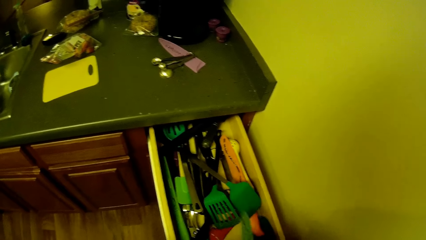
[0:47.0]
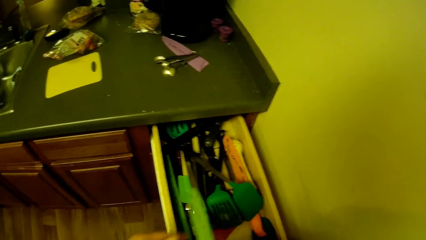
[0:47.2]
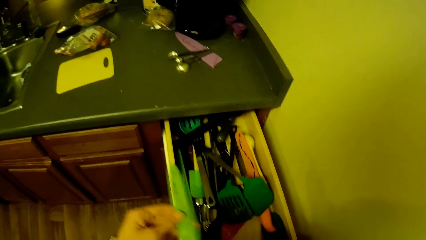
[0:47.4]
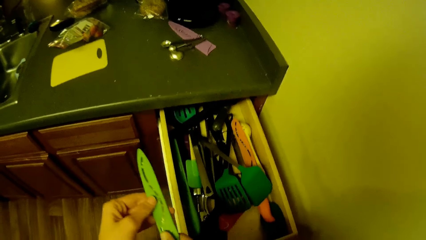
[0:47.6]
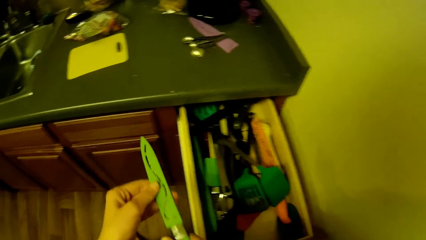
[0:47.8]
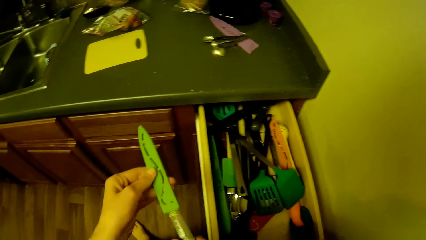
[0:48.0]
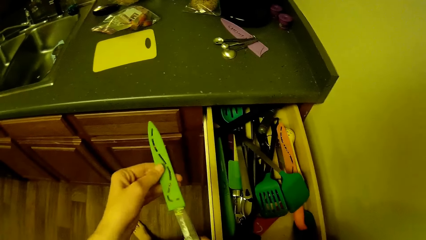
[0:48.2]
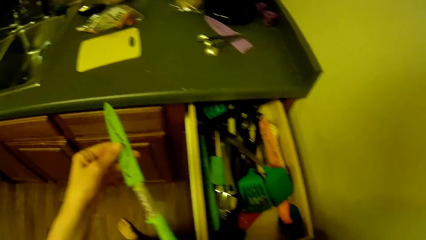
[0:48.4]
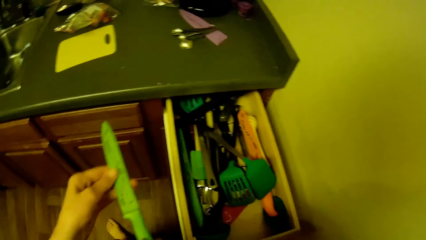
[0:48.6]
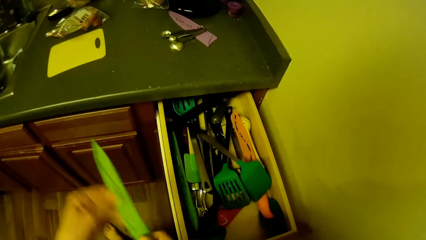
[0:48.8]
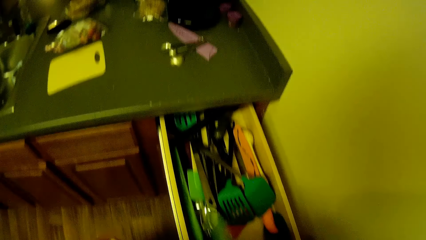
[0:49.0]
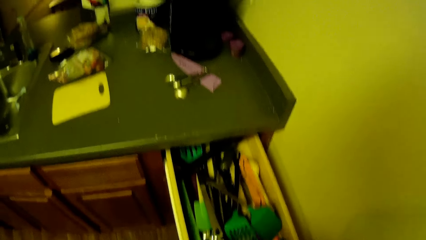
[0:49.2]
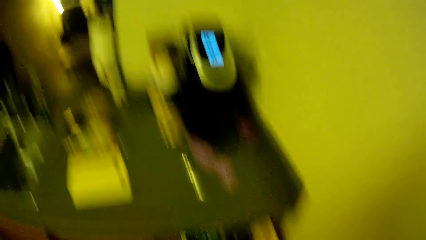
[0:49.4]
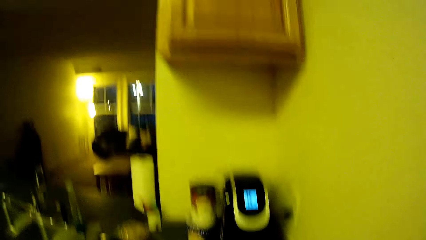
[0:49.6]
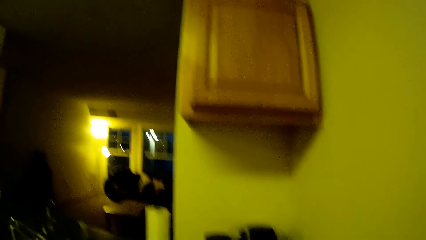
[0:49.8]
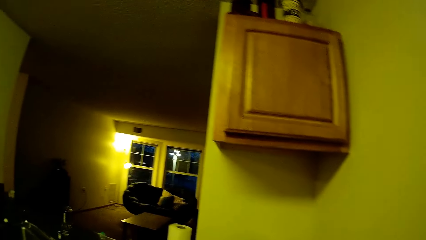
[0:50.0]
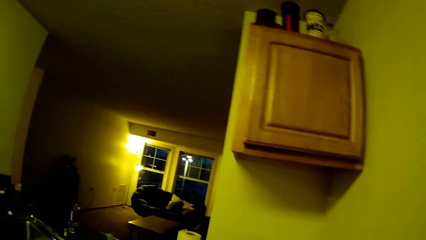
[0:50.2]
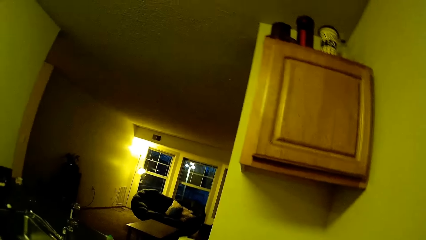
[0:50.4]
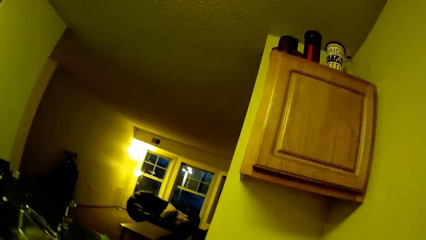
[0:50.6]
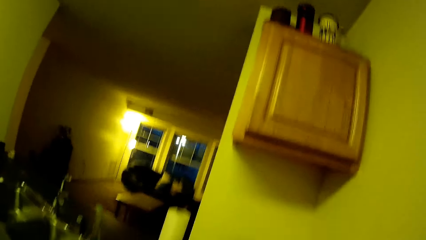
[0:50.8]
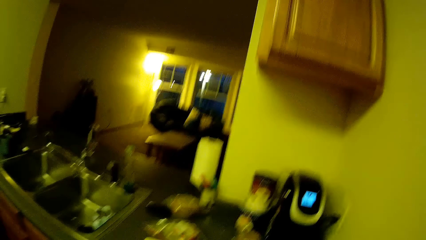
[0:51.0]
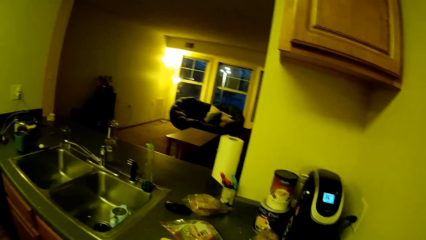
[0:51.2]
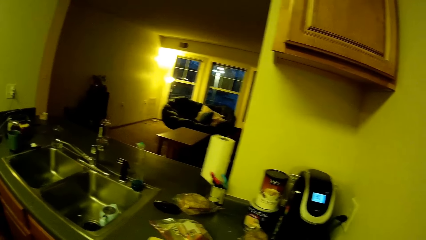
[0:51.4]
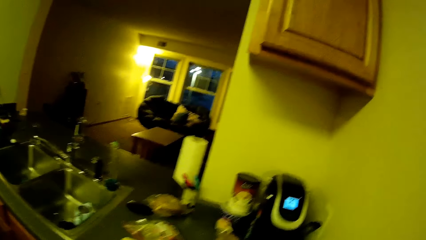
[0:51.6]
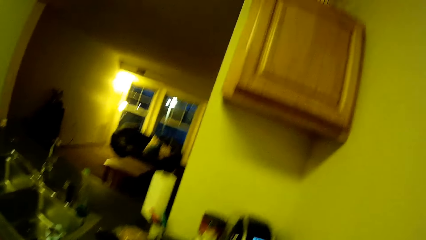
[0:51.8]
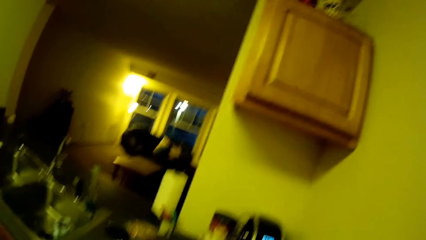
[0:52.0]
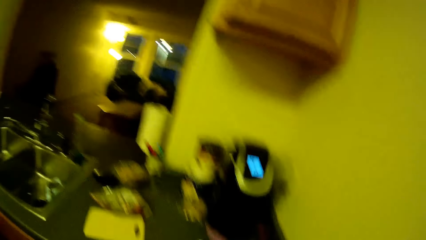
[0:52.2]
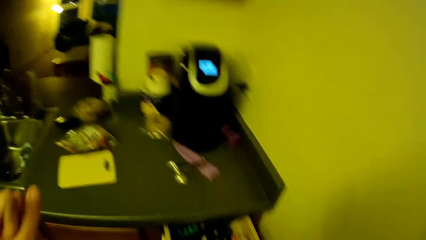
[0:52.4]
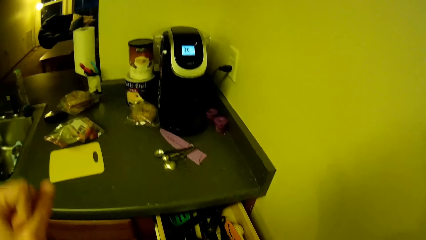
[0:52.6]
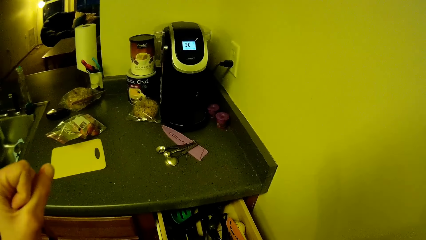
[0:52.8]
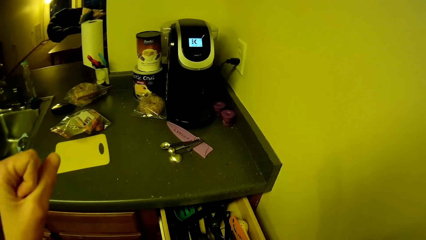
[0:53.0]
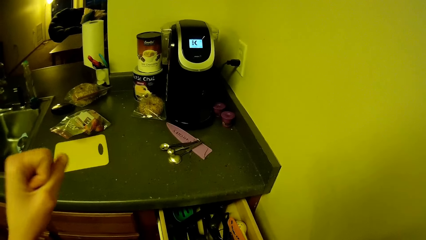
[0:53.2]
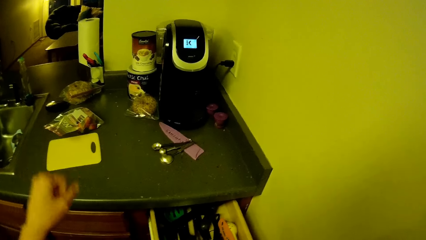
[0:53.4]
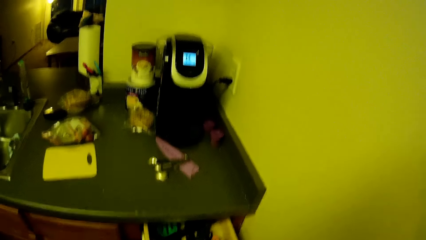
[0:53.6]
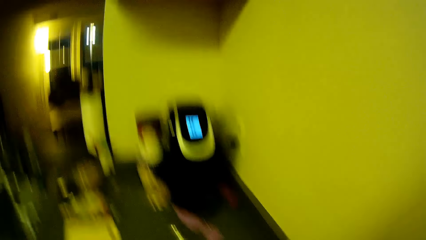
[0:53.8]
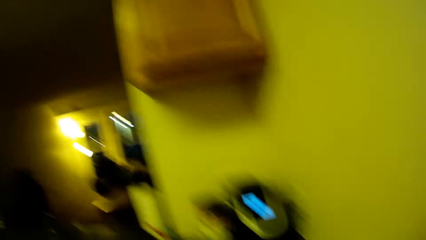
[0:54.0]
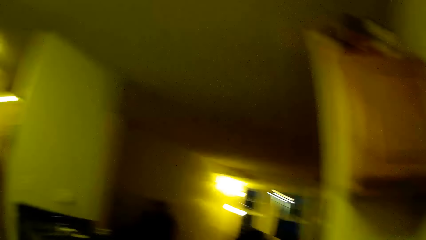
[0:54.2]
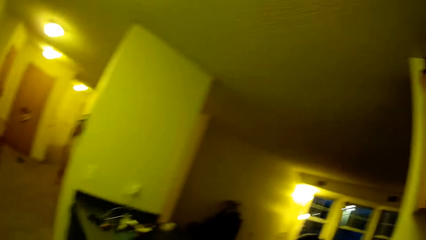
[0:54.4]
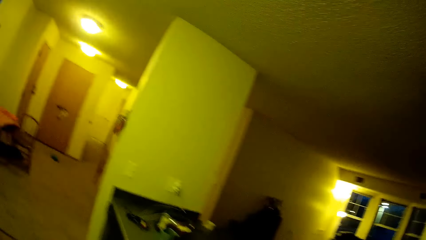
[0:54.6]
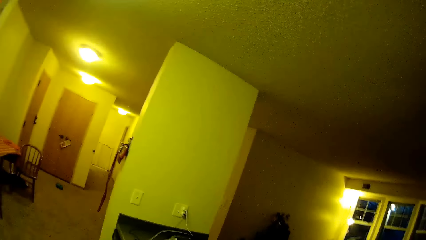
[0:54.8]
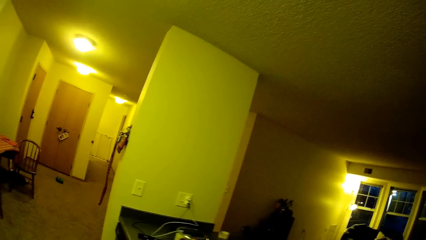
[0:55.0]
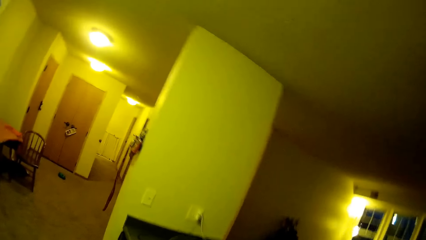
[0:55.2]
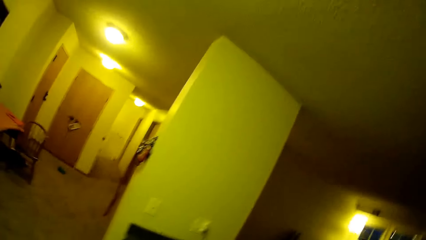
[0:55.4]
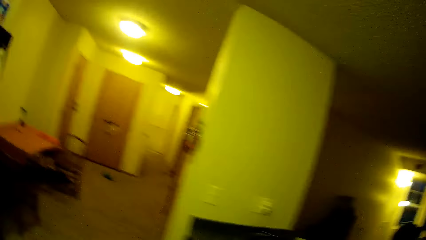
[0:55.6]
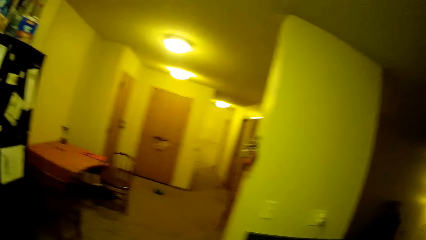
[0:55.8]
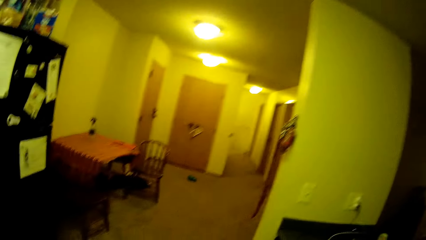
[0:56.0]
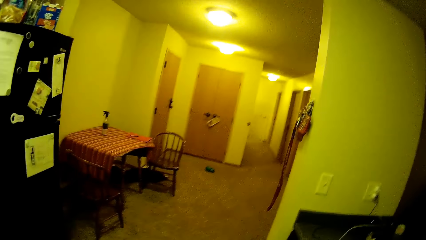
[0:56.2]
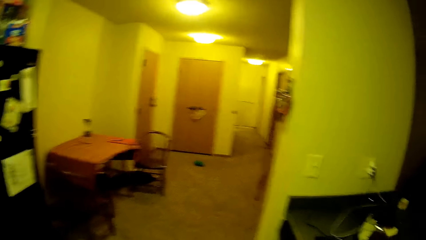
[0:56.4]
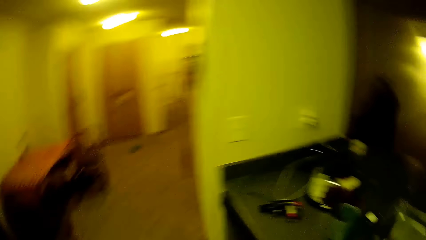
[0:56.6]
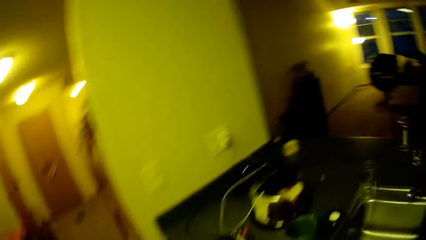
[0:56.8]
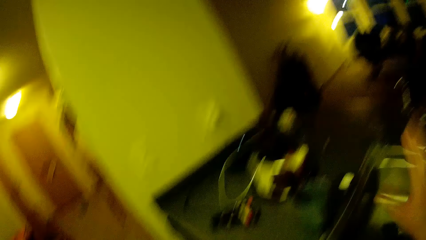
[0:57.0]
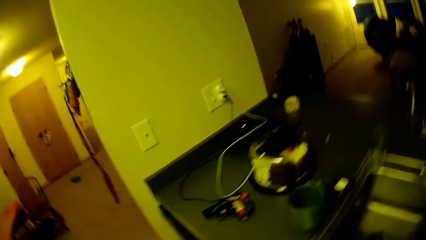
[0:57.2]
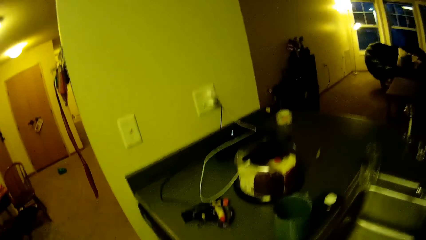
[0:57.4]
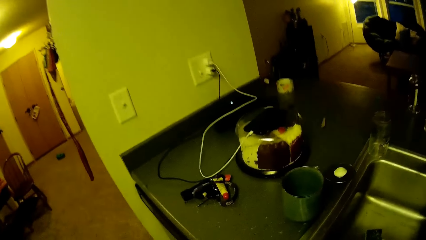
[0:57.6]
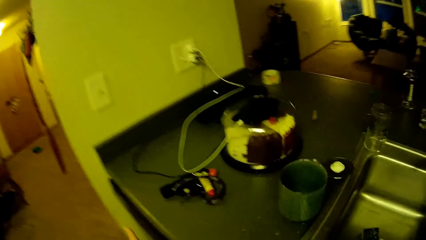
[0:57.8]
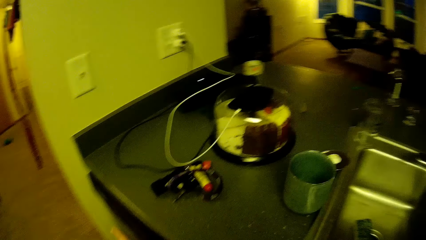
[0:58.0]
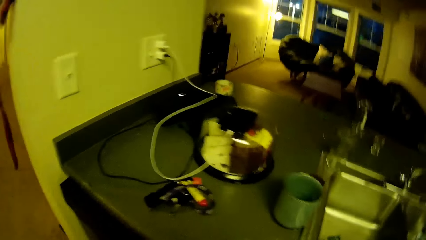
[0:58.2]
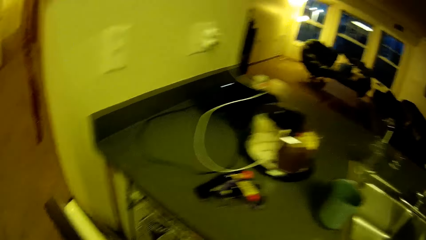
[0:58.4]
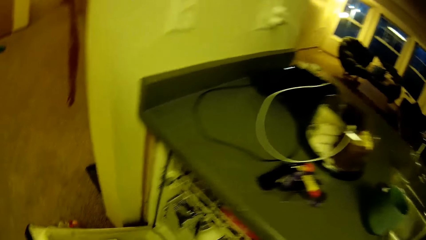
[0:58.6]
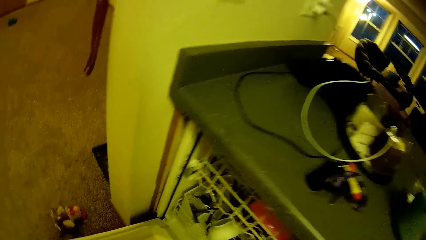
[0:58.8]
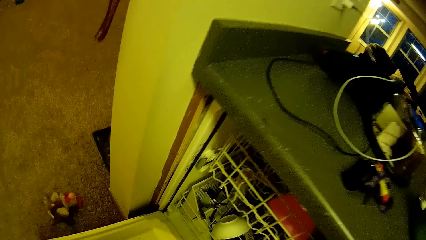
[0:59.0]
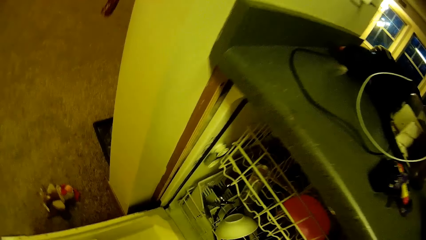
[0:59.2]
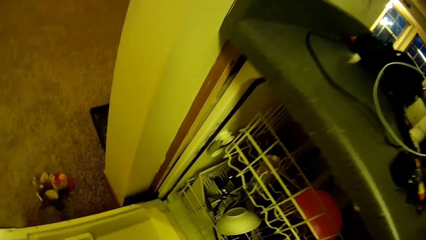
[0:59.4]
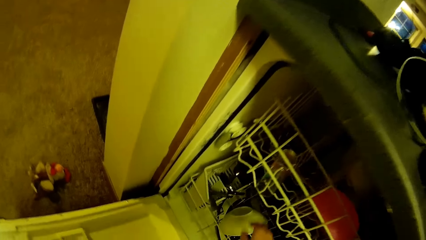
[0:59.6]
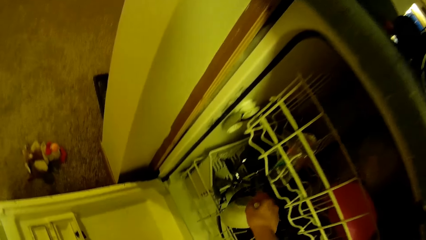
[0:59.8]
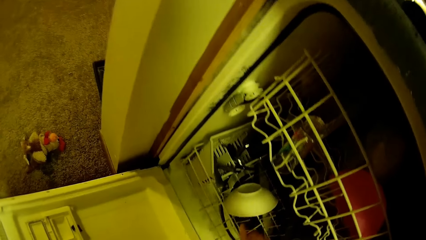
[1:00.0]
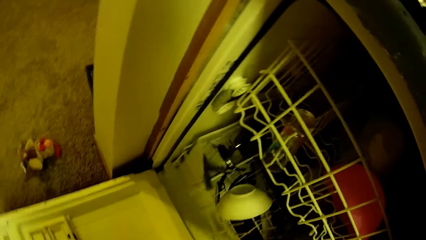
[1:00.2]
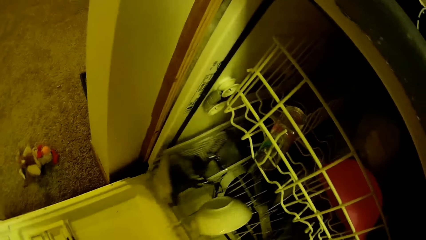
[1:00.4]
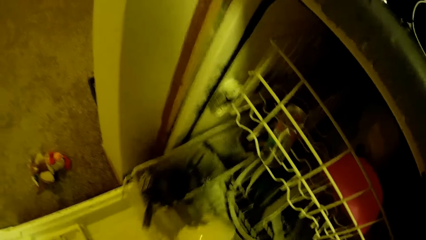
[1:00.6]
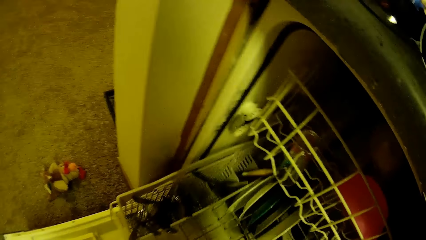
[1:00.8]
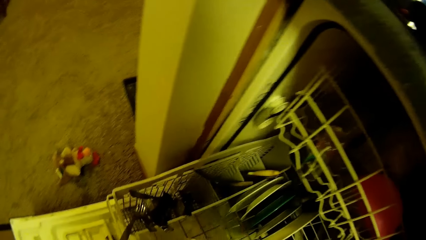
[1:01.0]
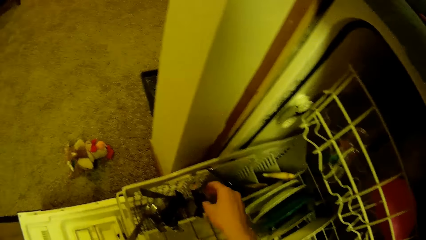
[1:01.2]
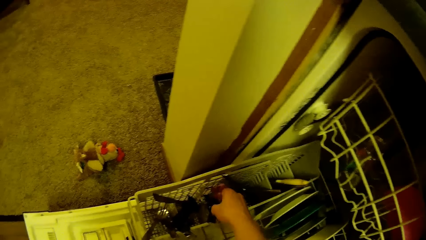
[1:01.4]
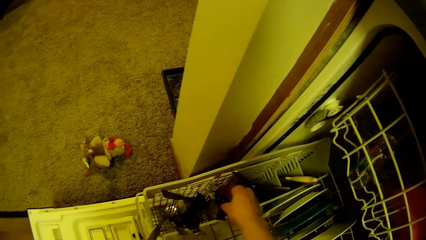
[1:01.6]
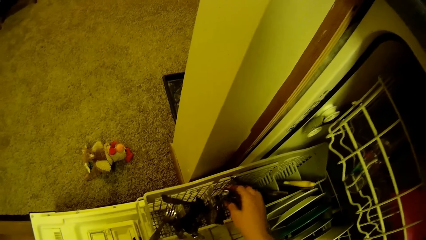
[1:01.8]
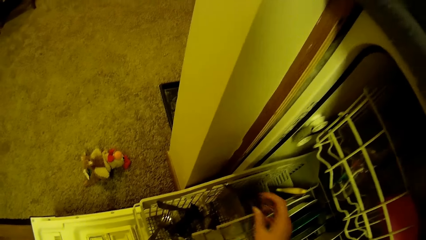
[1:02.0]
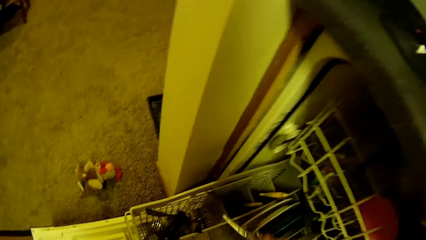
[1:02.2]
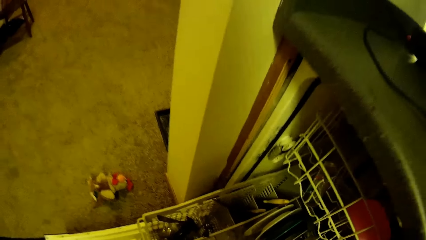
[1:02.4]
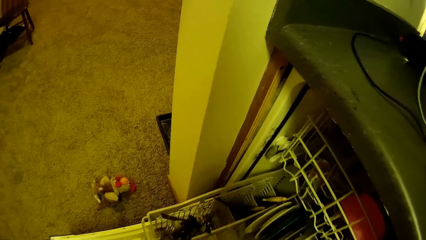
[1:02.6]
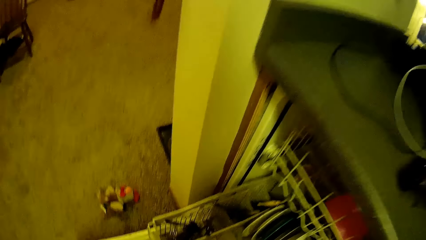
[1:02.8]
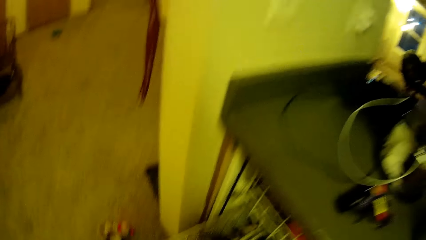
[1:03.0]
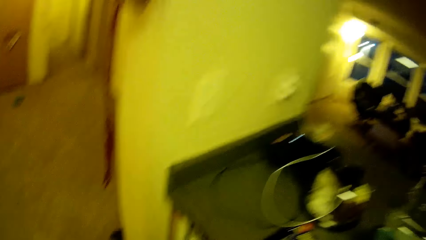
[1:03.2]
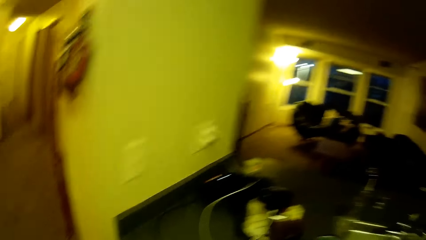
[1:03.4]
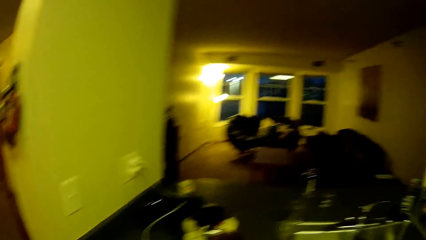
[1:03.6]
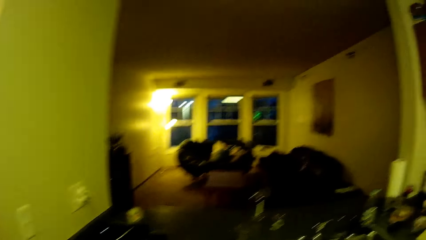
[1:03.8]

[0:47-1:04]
The camera wearer brings out a knife from the drawer. She holds the knife and removes the cover on the knife. She puts the knife in the drawer. She moves her hand. She folds her hands together. She turns her head. She opens a cupboard underneath the kitchen cabinet. She drags a basket out of the cupboard. She removes a knife from the cupboard.
